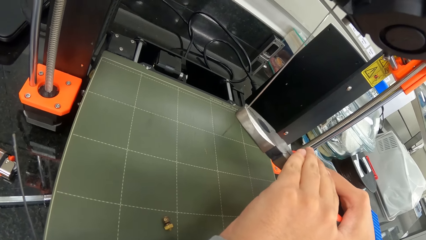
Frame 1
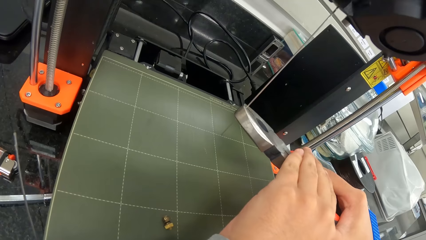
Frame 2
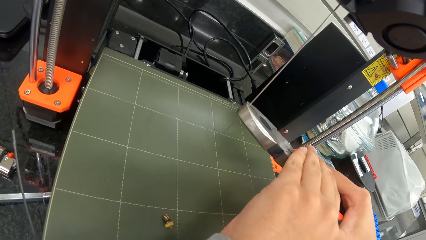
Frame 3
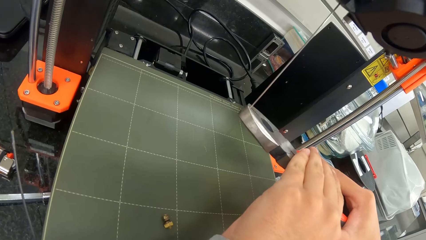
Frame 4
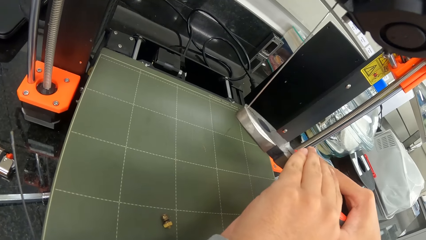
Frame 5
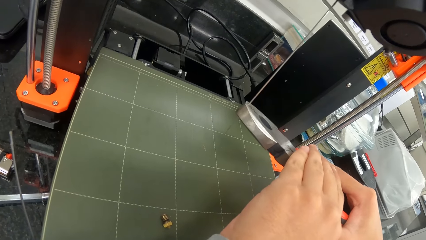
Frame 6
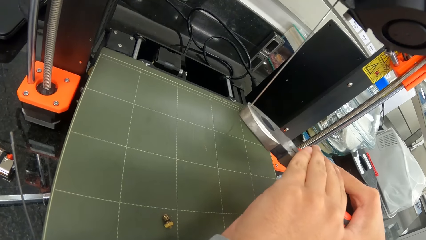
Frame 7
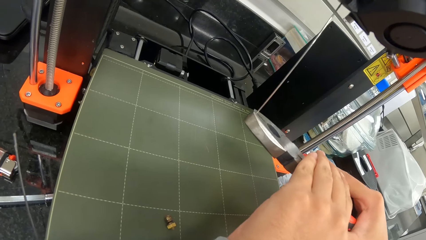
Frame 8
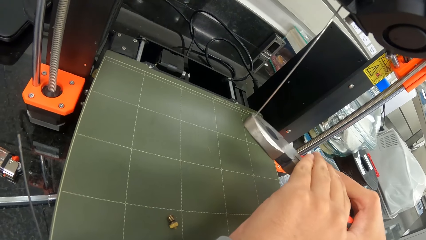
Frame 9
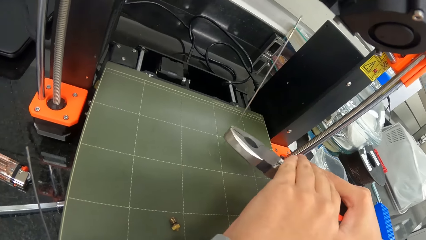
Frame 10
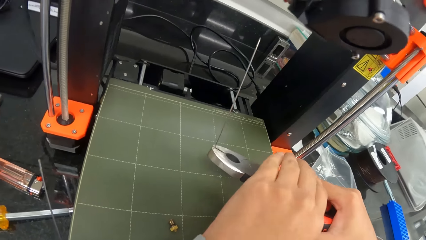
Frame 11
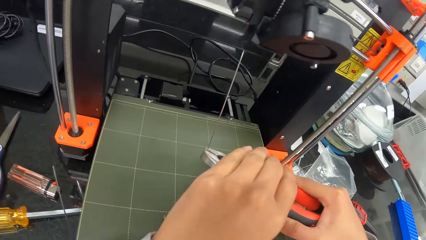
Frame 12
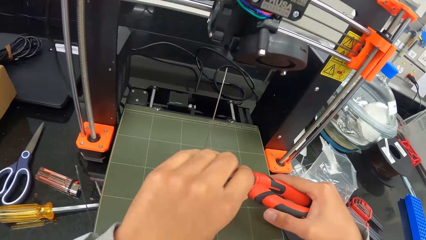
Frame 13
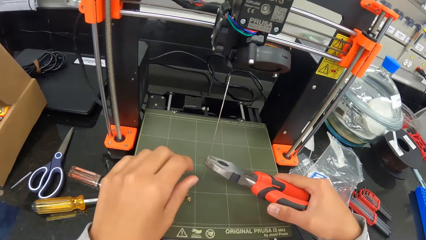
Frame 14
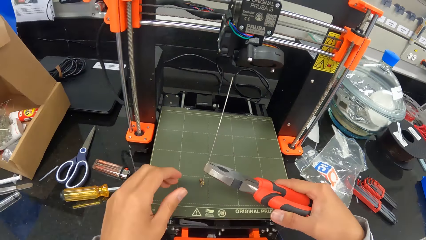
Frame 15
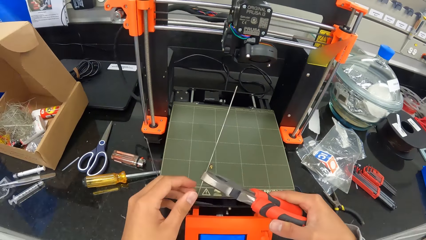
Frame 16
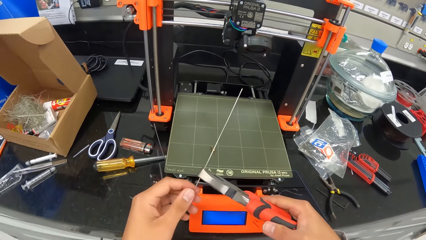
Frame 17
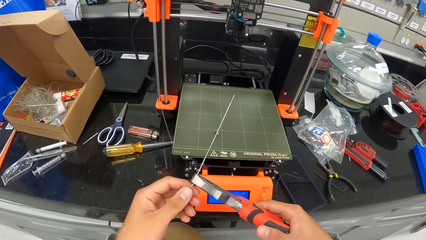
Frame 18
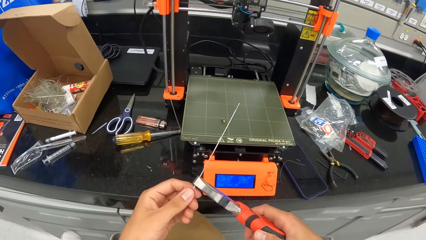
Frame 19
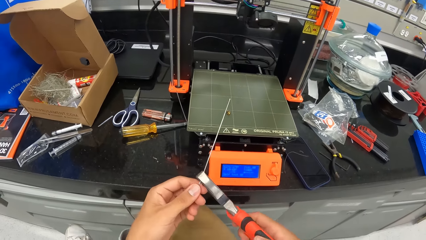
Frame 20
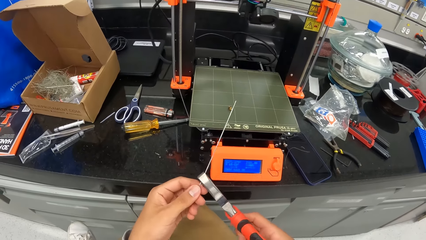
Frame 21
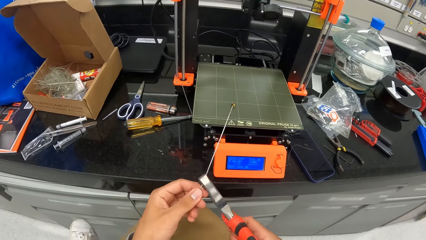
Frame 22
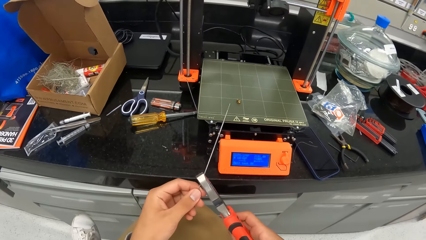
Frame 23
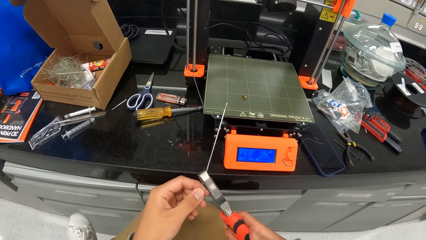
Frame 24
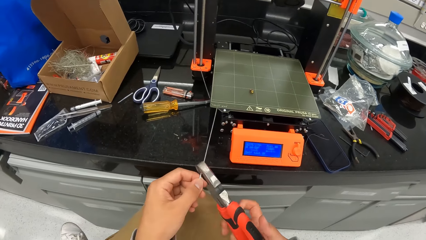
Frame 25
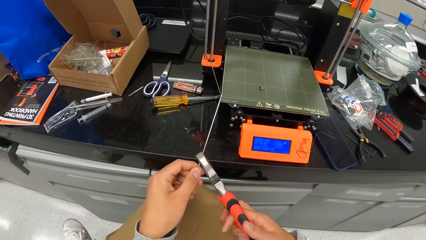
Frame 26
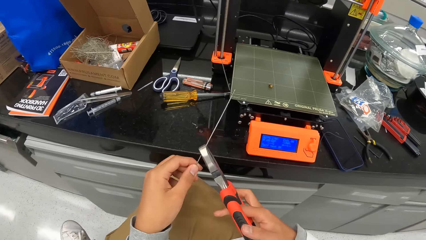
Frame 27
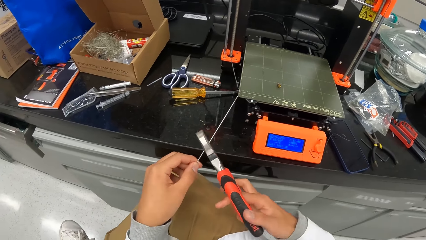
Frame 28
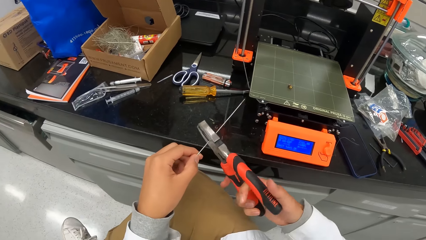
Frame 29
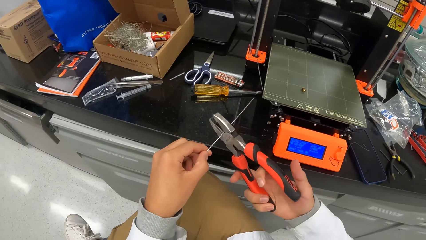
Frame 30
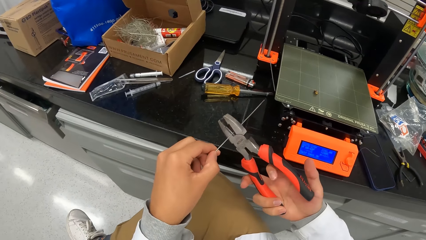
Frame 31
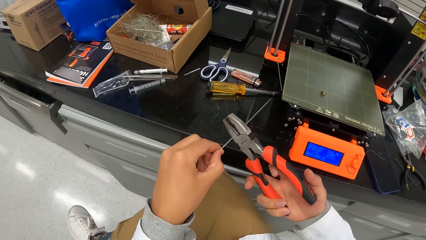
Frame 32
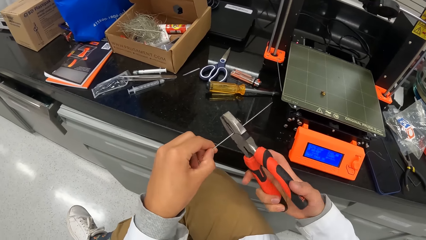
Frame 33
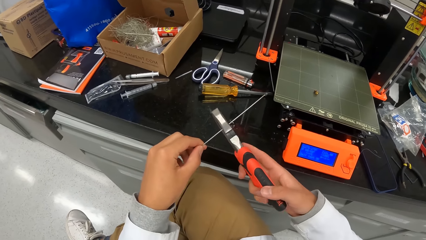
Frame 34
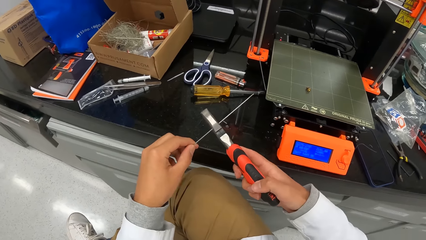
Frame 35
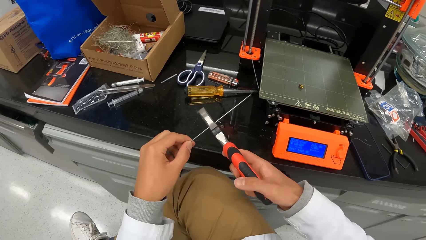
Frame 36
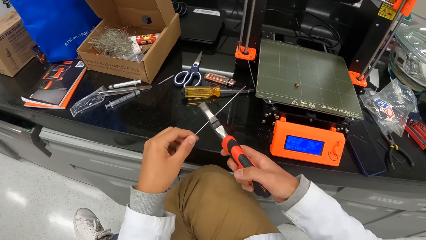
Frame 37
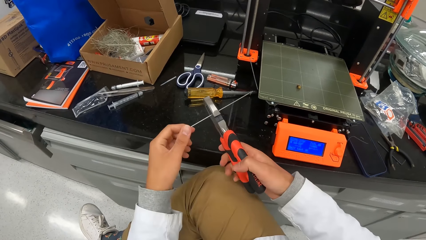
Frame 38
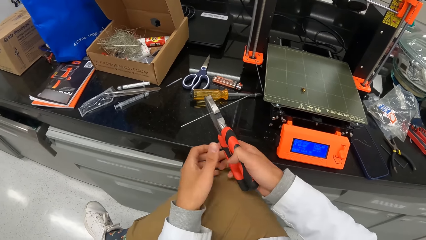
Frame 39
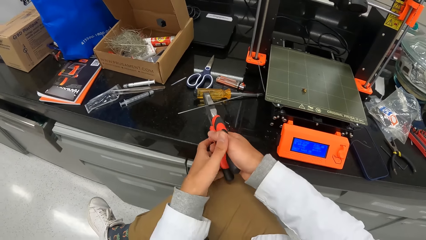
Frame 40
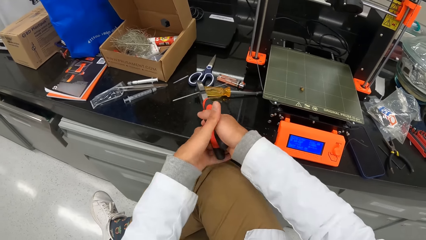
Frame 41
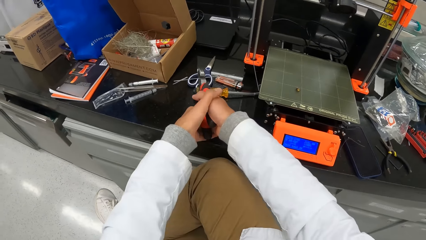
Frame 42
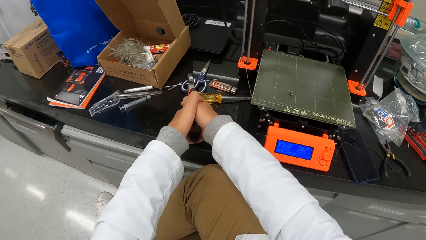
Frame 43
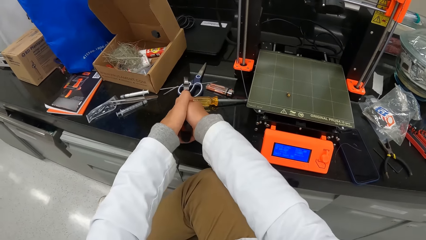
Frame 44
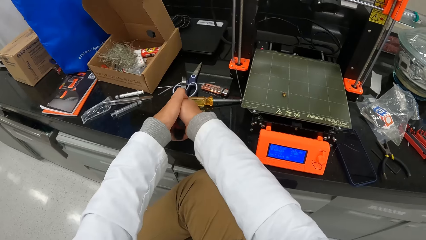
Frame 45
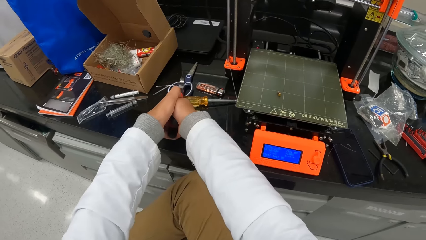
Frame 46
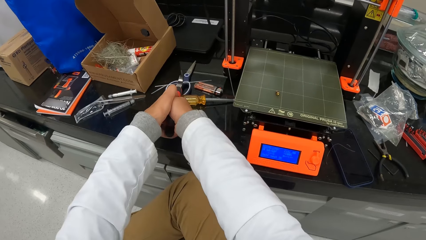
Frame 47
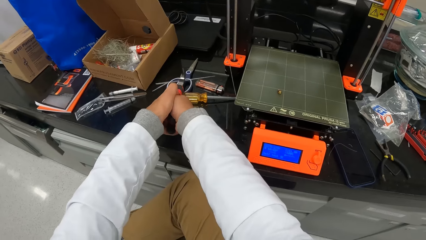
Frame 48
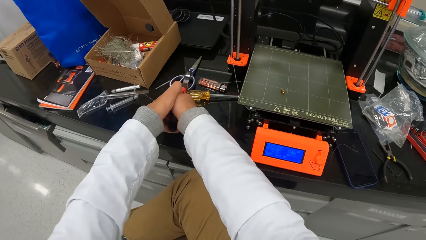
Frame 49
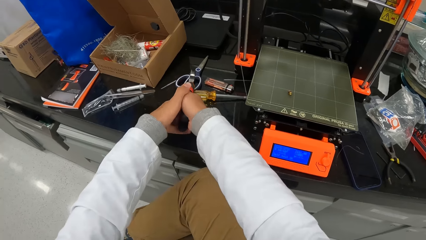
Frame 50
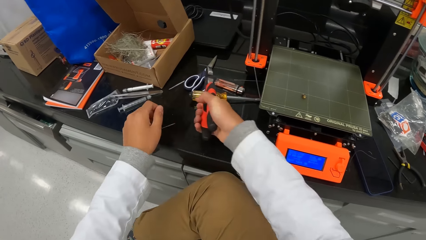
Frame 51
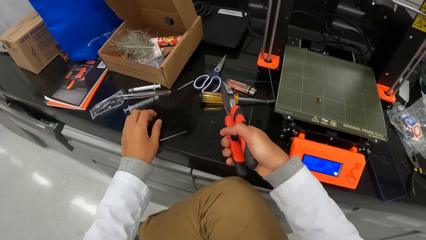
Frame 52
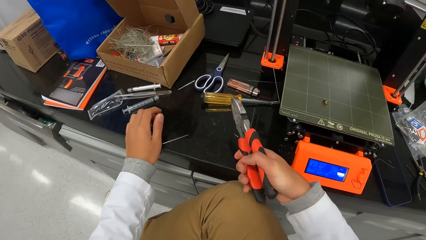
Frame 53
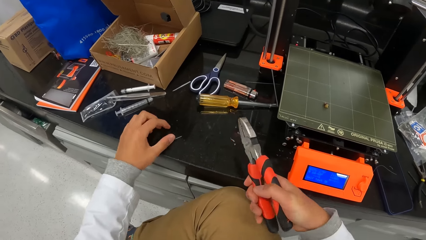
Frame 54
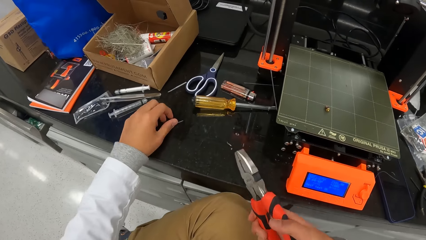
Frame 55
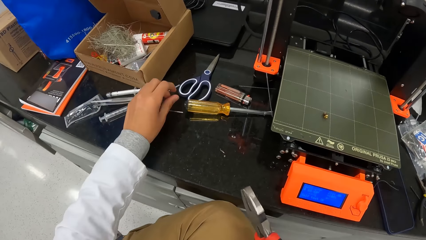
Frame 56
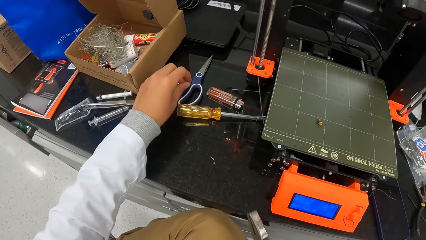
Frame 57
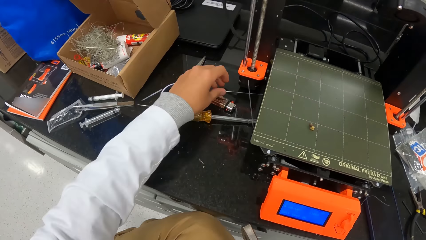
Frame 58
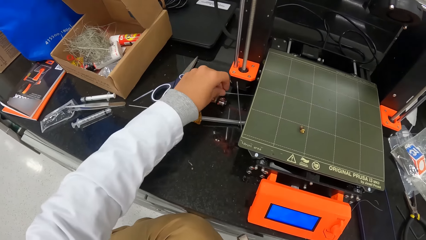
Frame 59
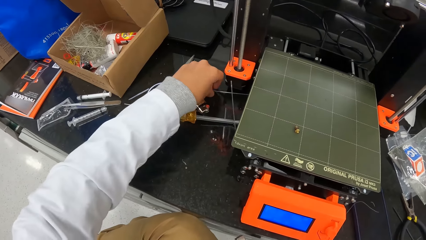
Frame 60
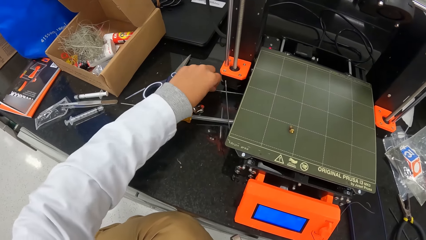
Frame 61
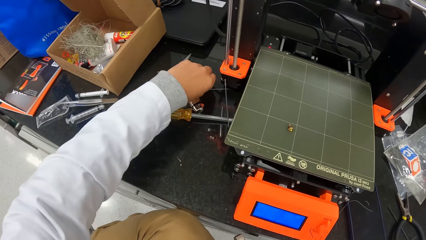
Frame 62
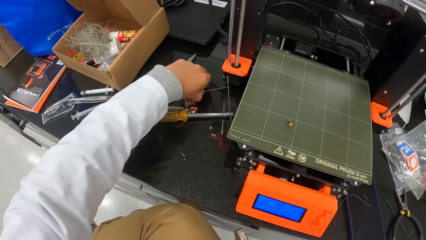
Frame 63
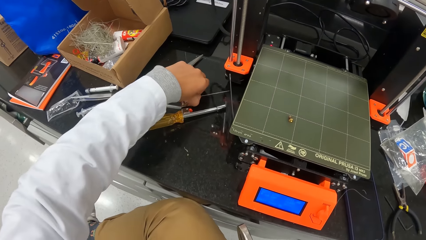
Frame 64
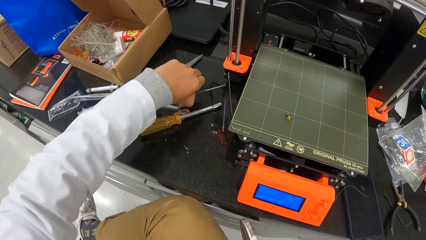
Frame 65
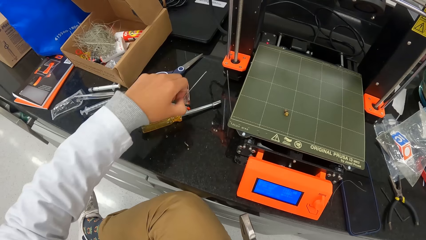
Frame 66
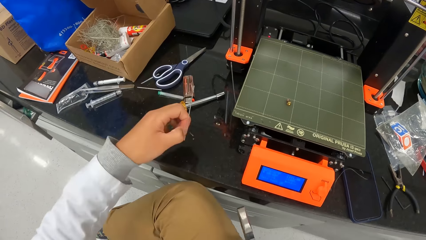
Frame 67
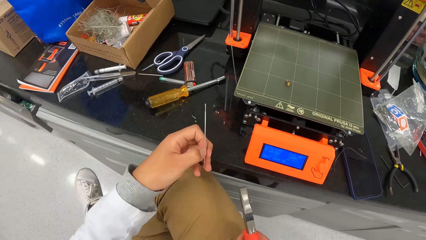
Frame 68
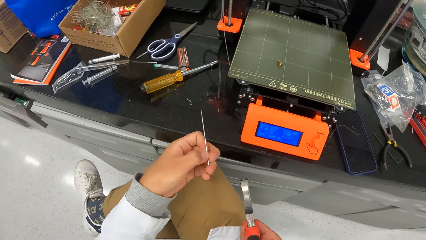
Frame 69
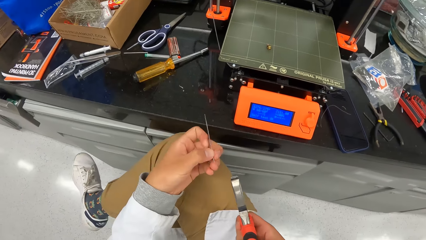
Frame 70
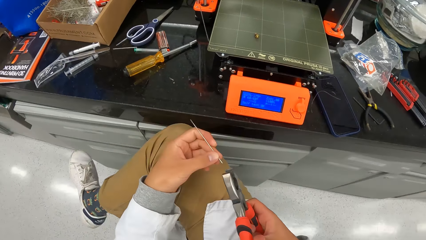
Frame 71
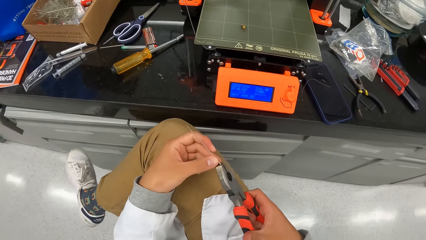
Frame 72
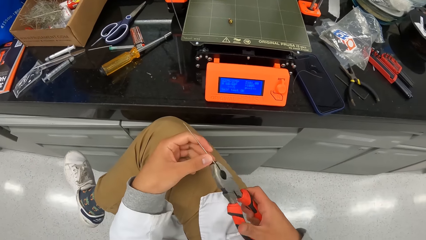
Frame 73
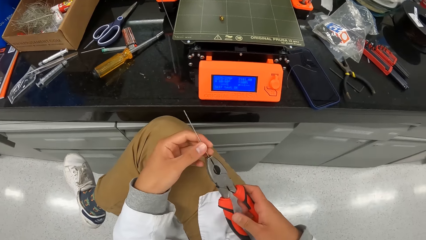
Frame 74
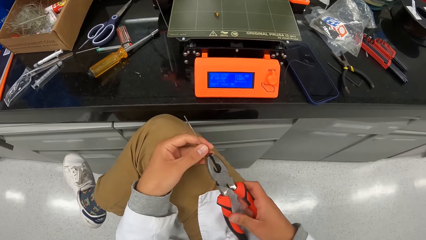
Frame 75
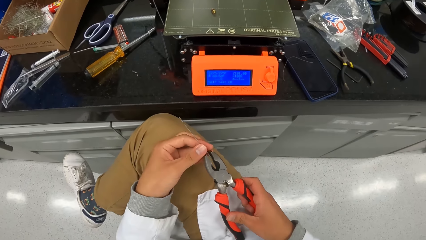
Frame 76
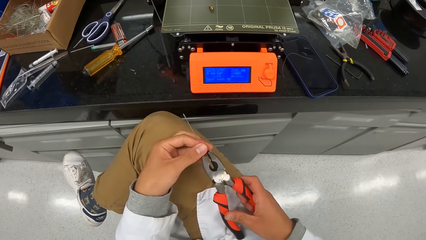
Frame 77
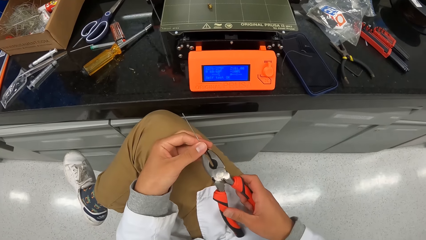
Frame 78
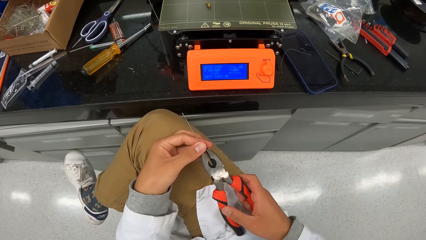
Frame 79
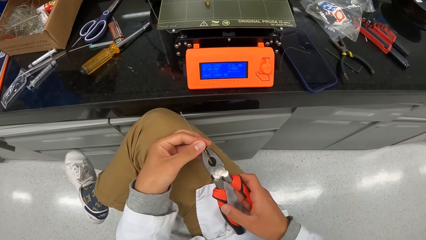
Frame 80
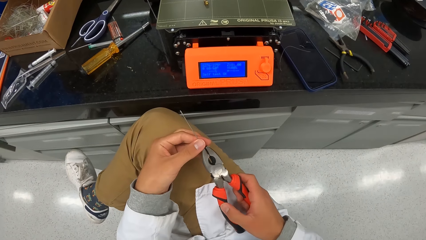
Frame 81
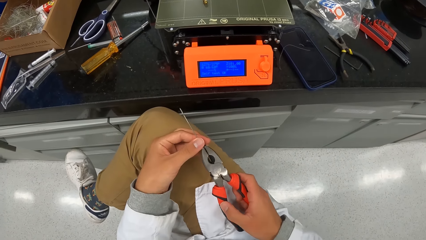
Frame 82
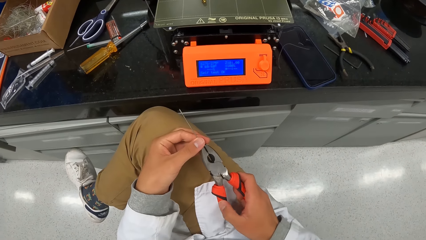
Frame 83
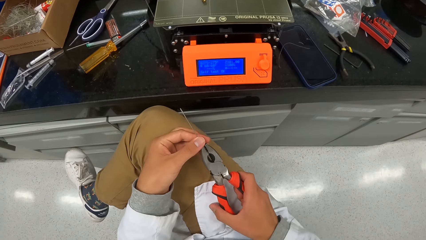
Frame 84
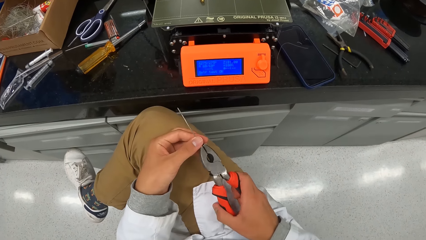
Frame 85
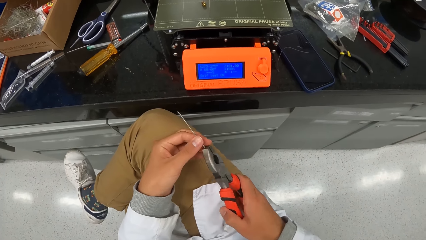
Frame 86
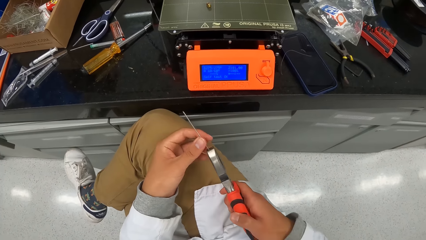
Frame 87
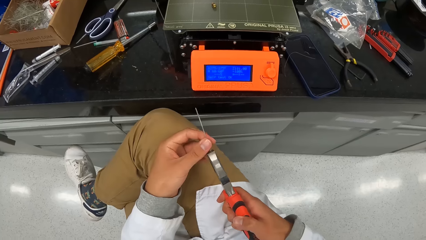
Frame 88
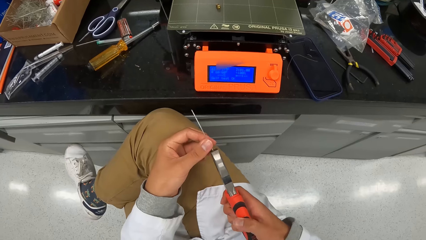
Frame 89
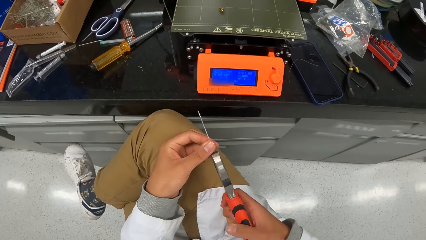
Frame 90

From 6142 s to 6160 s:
The camera wearer removes the iron rod or metal rod from the printer with his right hand. He adjusts the metal rod in the pliers. He cuts the iron rod into two with the plier. He picks one of the iron rods with his left hand. He moves the metal rod. He puts the iron rod in the plier in the printer with his left hand.
